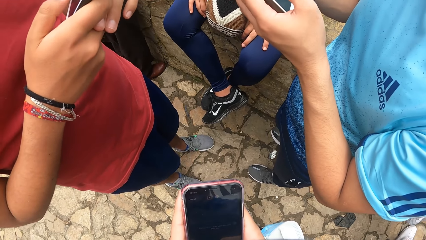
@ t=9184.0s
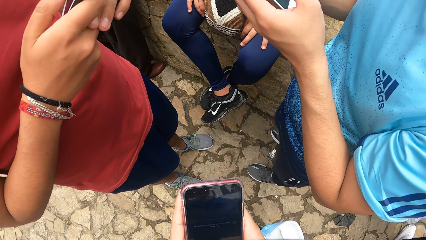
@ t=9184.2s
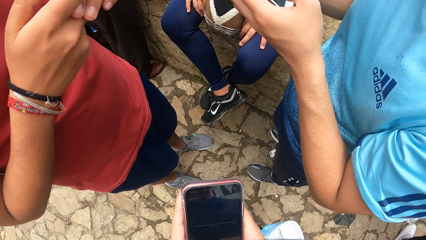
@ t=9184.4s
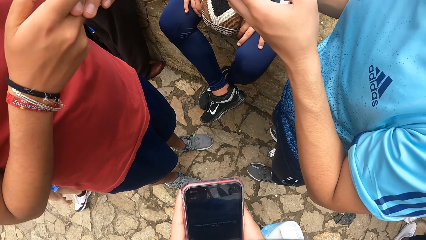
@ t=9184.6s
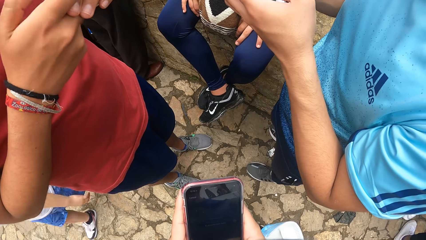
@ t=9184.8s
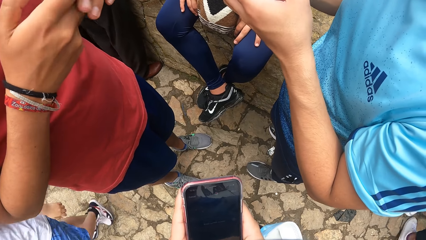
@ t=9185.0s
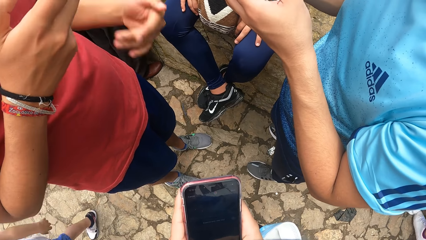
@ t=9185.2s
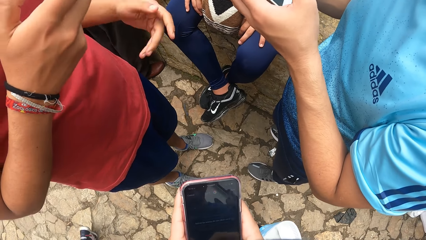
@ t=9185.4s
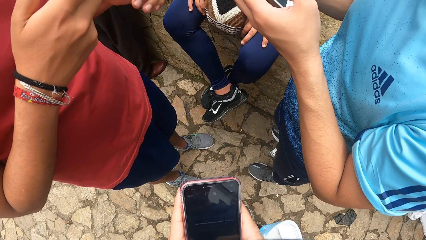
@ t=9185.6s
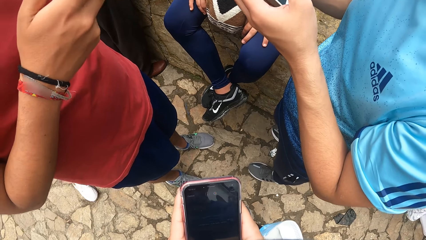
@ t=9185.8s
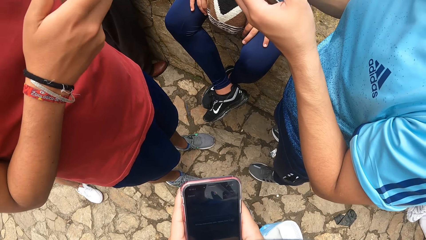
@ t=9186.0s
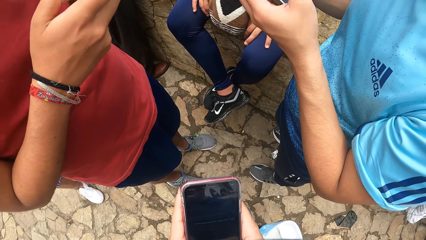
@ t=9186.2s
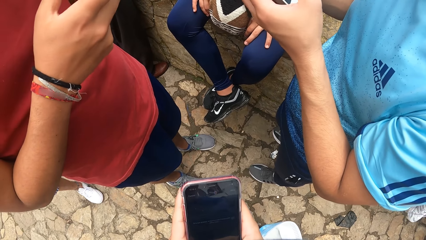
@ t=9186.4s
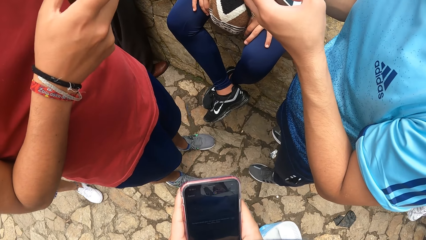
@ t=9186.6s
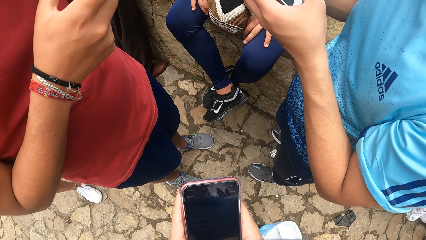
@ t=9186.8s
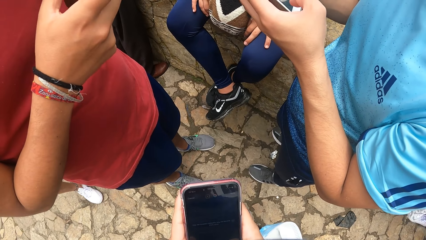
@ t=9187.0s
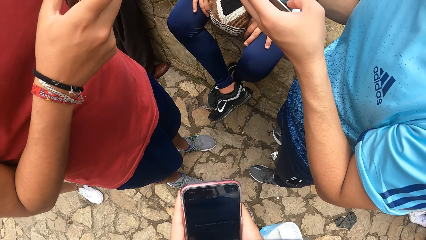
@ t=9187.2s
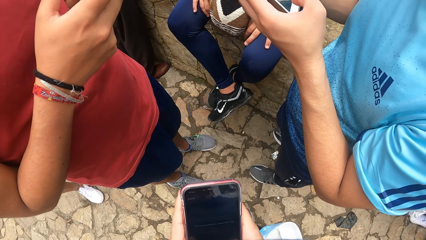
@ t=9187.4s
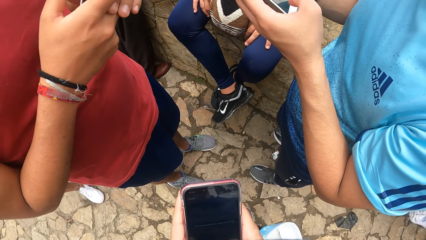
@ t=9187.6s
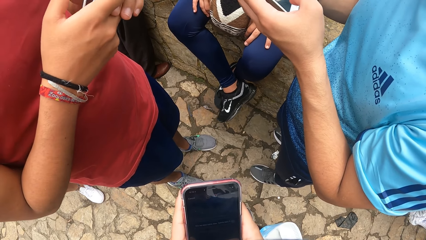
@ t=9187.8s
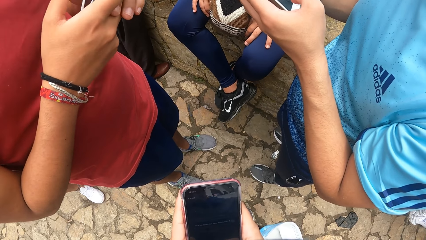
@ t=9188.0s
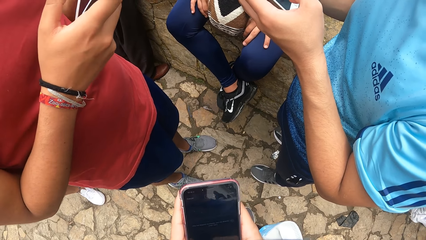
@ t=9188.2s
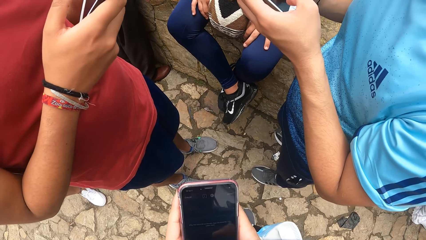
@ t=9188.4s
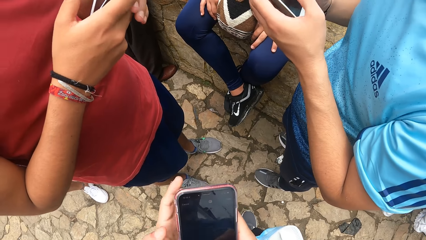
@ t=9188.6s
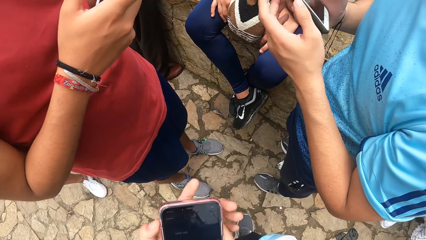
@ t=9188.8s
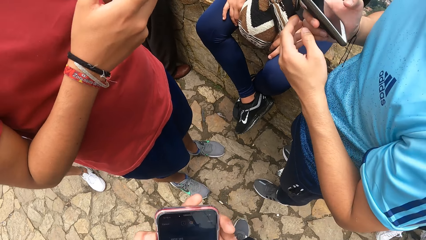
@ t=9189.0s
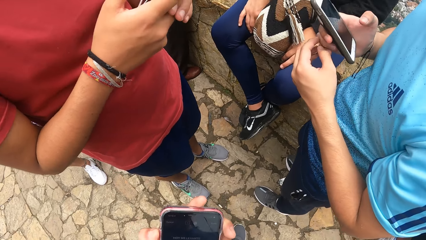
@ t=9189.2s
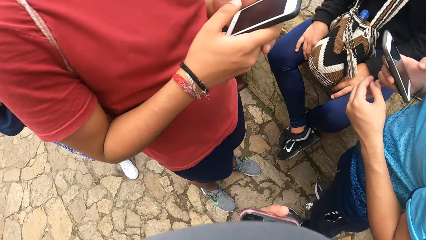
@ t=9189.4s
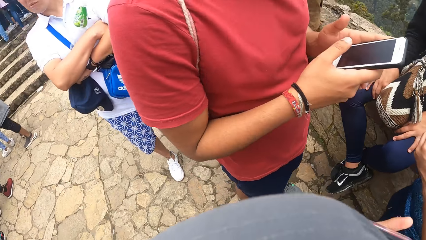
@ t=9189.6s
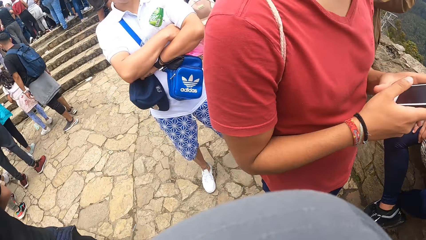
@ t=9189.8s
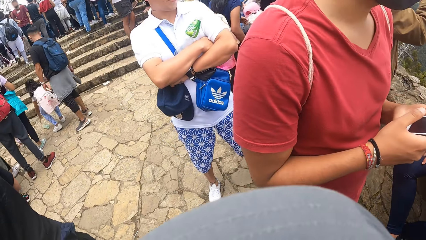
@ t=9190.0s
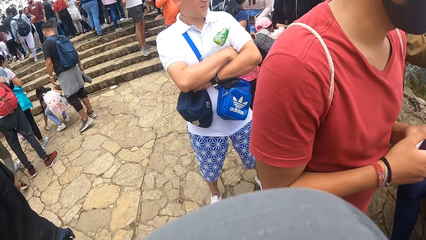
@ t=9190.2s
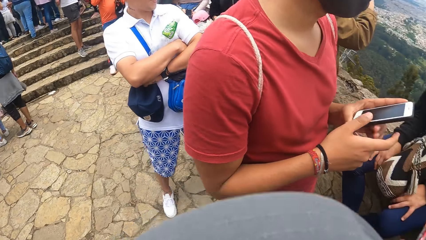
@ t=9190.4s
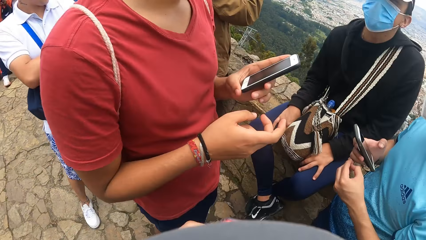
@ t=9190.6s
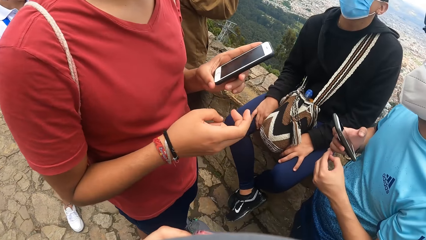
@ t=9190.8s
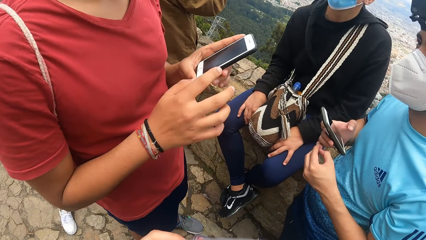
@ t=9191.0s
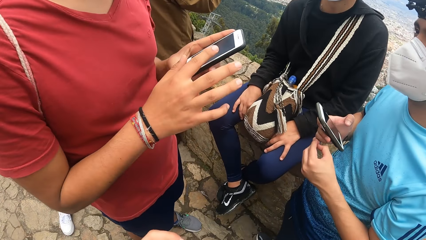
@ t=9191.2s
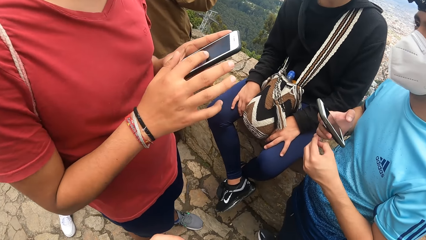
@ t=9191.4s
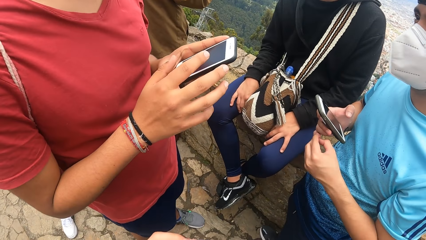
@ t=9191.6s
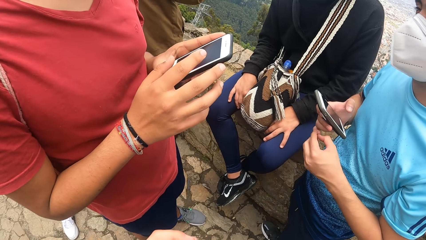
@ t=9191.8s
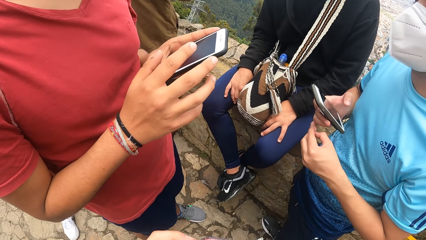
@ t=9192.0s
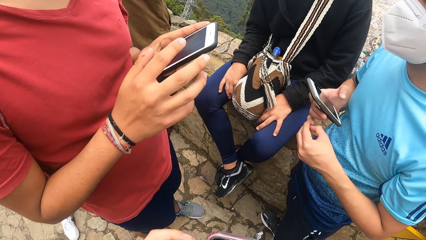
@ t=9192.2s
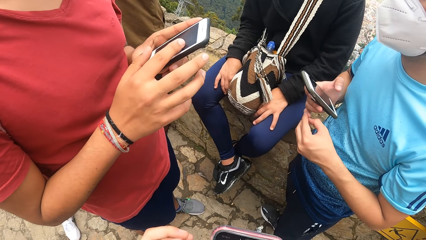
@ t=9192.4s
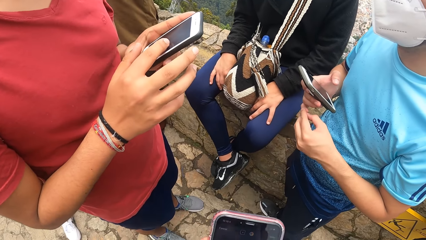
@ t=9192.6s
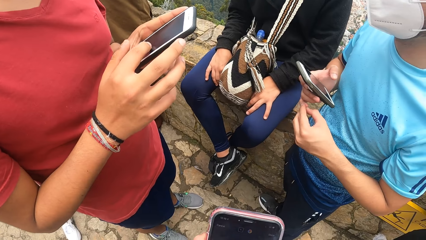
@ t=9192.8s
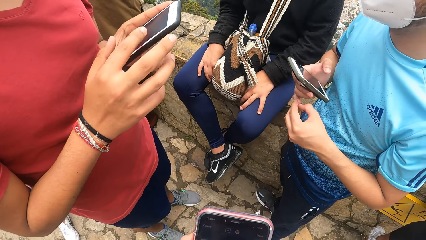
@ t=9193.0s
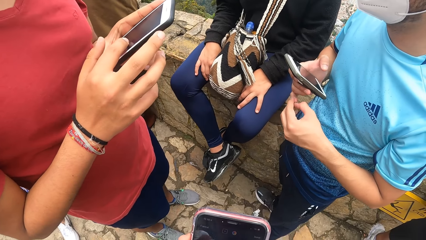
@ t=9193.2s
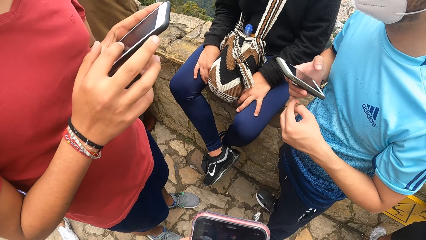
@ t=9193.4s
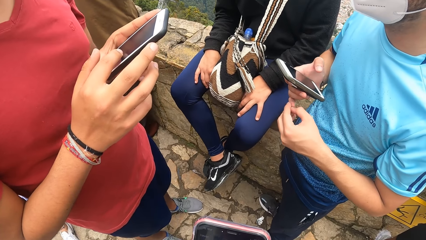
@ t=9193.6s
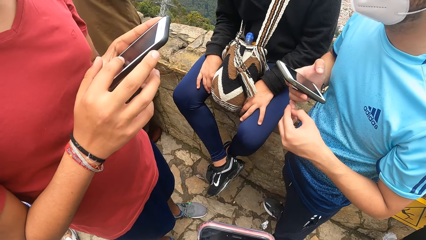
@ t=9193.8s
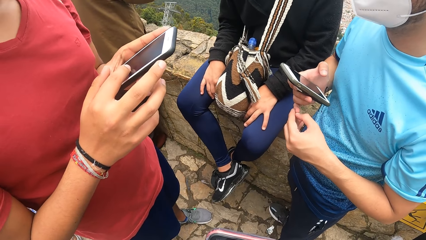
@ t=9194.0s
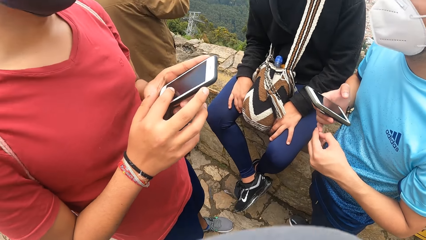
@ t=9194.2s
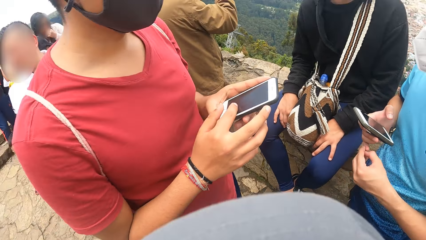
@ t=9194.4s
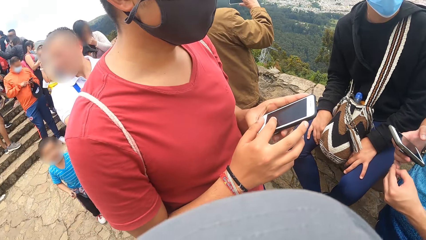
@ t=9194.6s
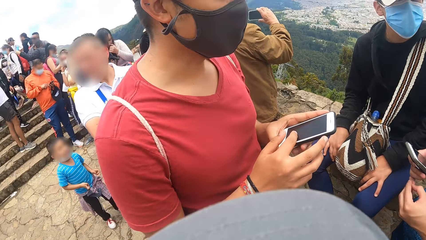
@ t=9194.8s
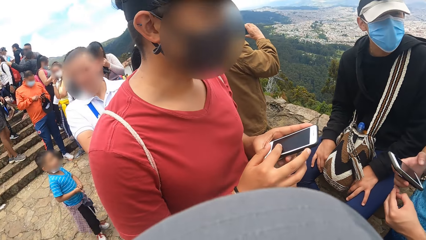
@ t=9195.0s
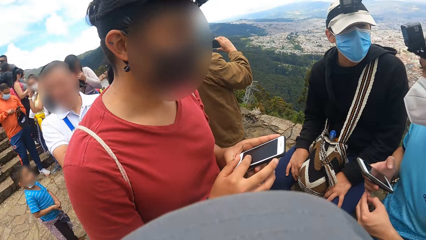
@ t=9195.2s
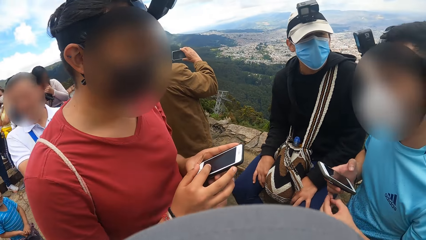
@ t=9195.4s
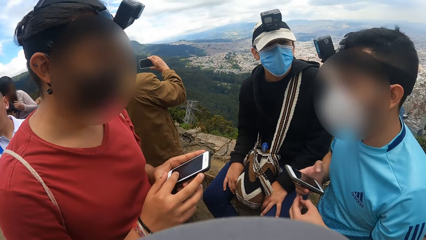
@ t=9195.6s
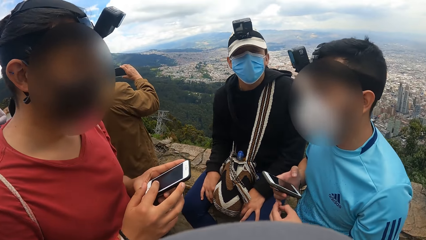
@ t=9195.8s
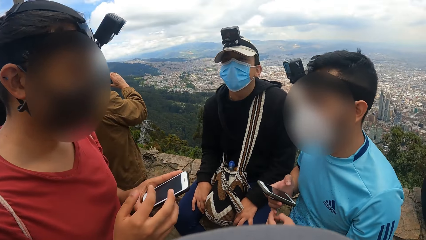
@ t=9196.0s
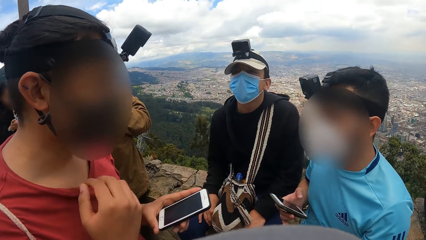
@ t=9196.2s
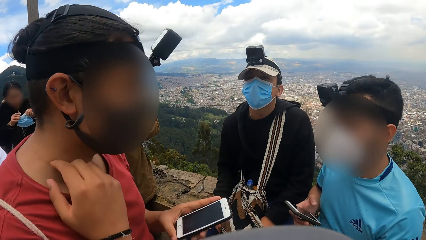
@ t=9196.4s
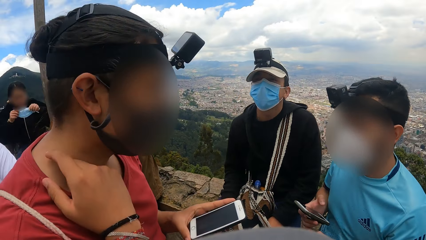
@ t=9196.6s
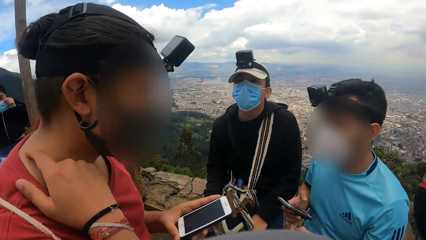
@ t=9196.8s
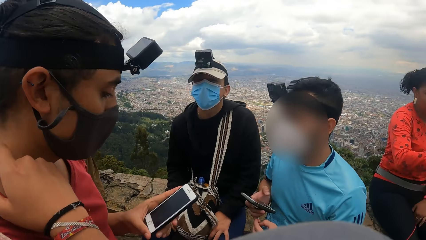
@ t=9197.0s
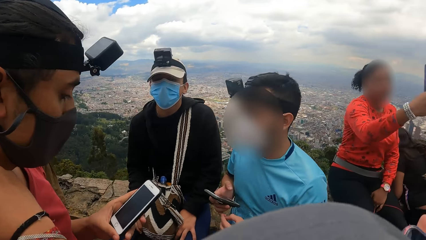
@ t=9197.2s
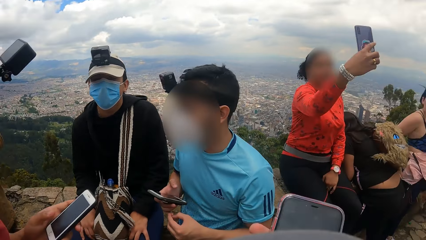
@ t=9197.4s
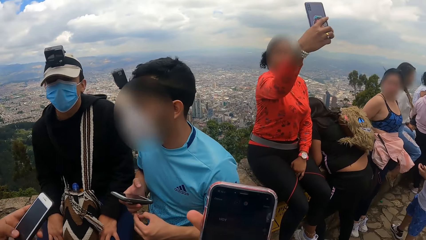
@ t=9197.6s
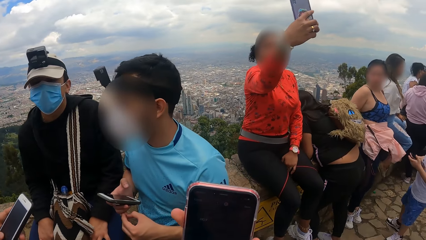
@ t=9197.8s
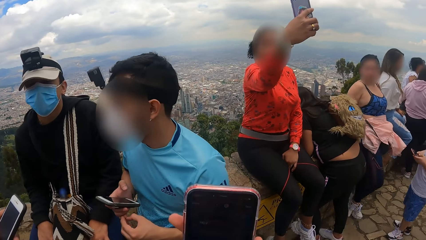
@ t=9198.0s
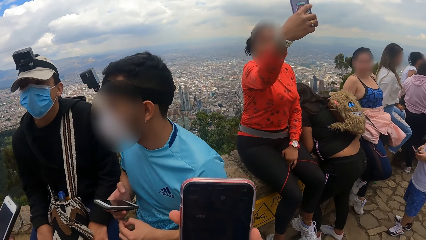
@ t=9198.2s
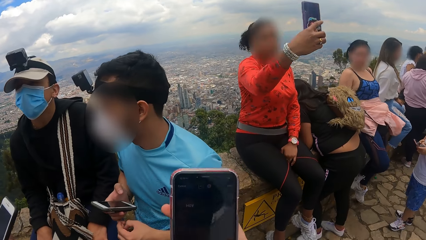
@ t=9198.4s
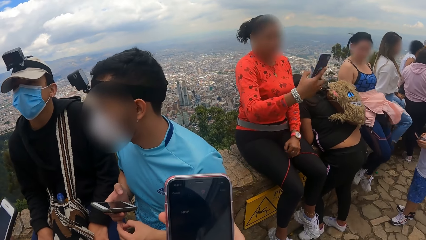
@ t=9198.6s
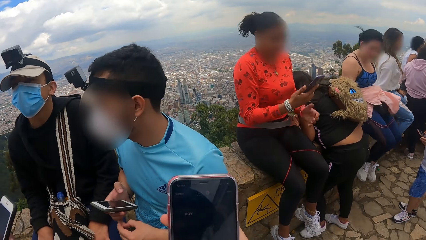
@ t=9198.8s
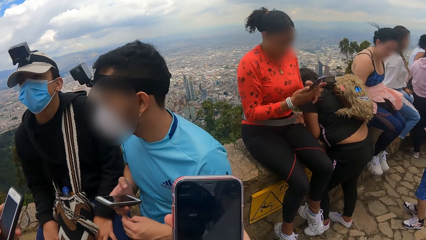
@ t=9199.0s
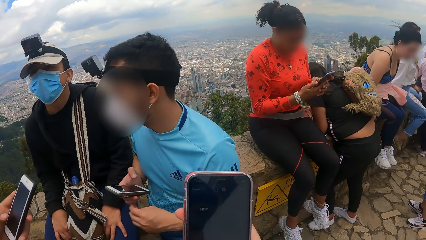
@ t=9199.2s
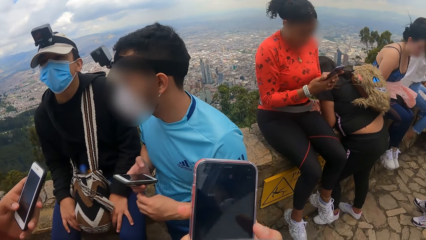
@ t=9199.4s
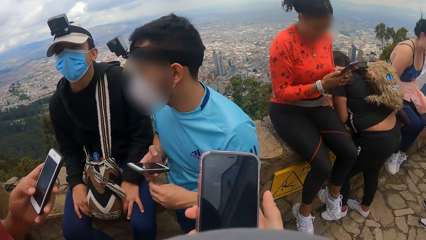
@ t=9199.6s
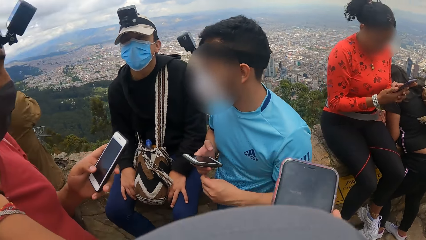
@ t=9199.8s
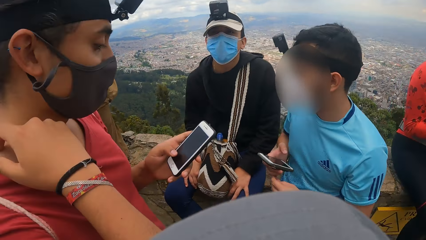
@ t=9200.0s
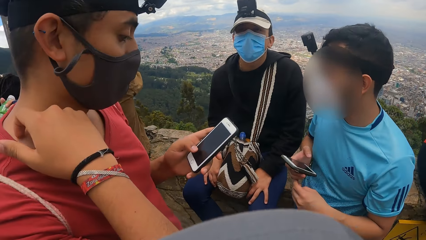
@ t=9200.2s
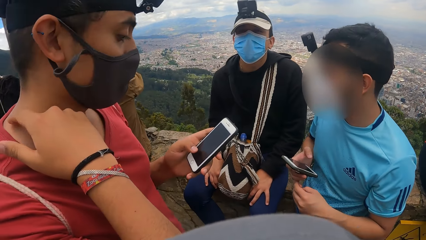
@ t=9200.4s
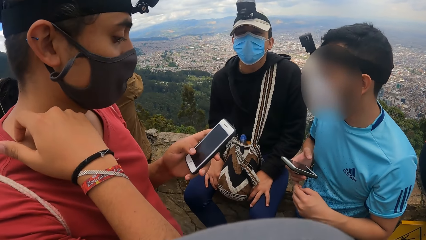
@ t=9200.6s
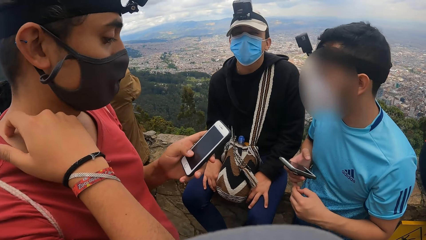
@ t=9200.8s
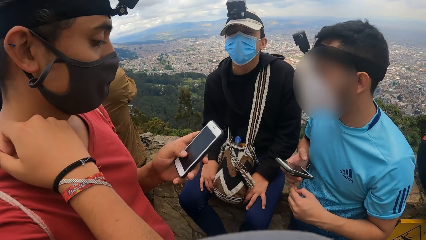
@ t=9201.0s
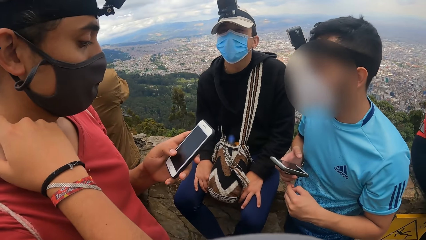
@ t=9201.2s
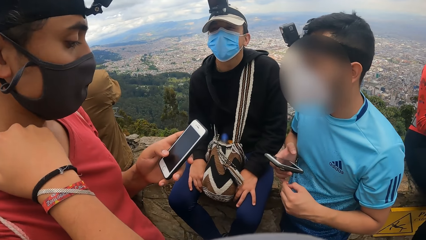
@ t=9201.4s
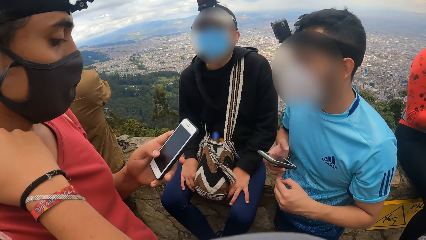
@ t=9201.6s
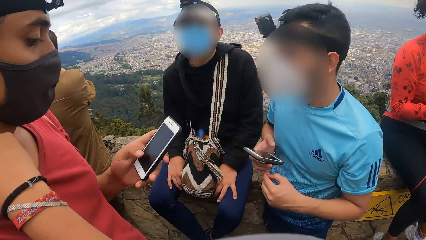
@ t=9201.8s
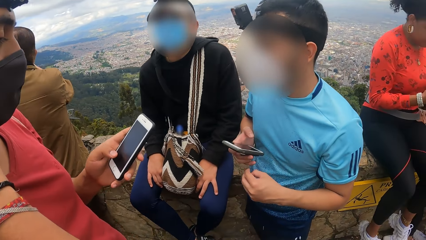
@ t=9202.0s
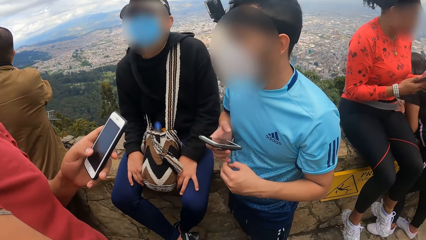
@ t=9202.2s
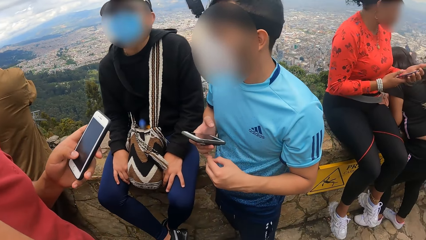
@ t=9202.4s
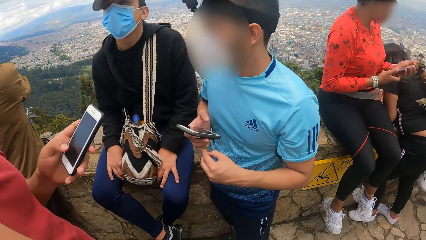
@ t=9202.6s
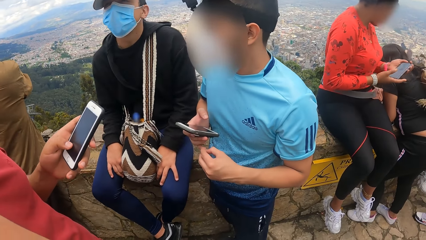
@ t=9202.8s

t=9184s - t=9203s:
A man sways a hand and scrolls on a phone. The camera wearer looks around. The man scrolls on the phone. The man converses with another man. The first man scratches his neck with his left hand. The camera wearer lifts the phone. They interact with a third man. The first man operates a mobile phone with his left hand.
